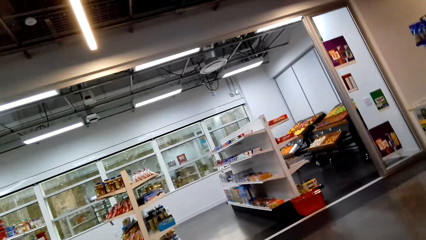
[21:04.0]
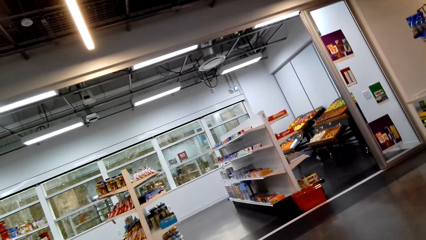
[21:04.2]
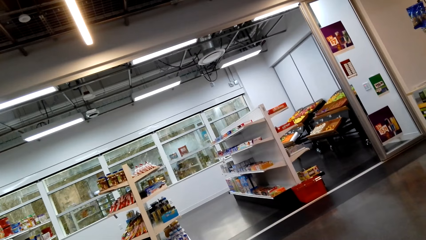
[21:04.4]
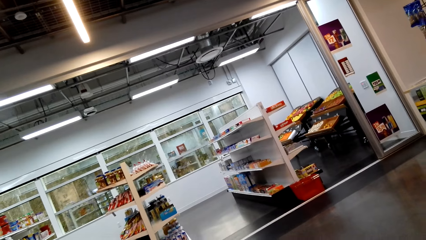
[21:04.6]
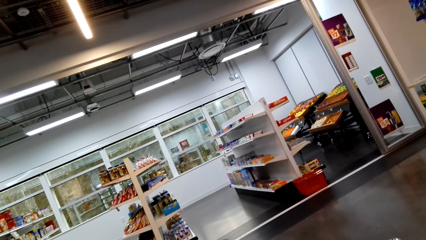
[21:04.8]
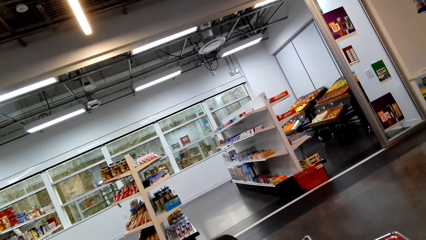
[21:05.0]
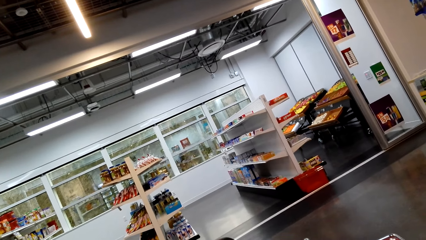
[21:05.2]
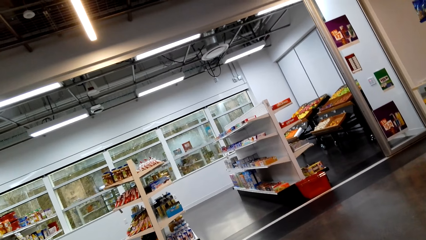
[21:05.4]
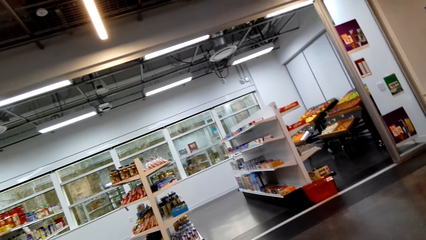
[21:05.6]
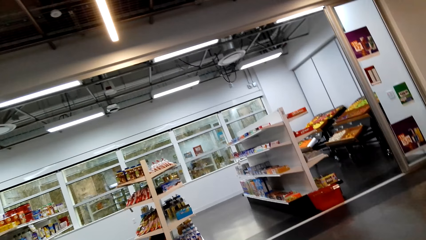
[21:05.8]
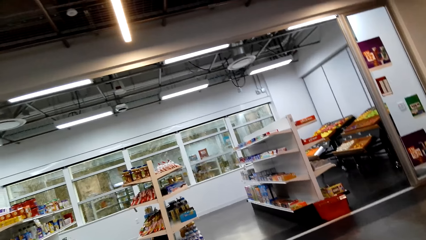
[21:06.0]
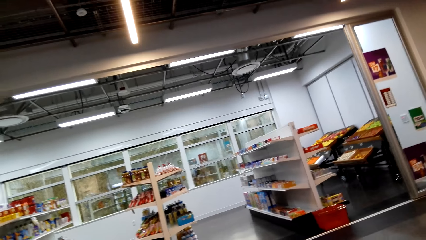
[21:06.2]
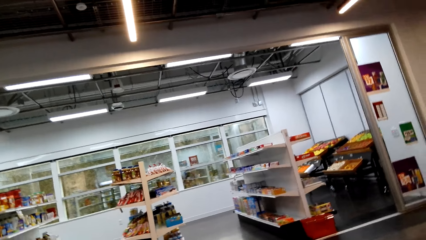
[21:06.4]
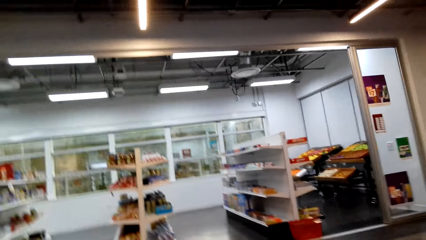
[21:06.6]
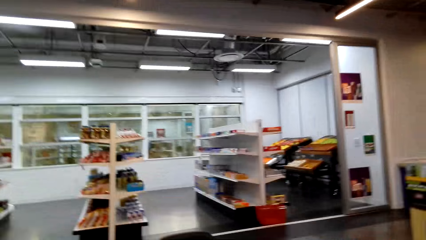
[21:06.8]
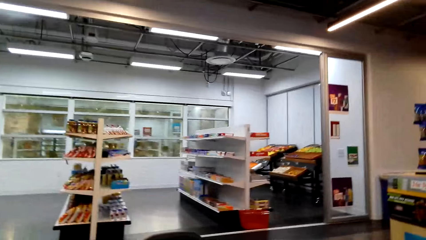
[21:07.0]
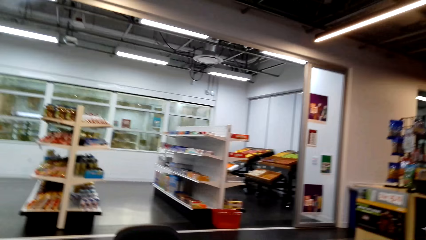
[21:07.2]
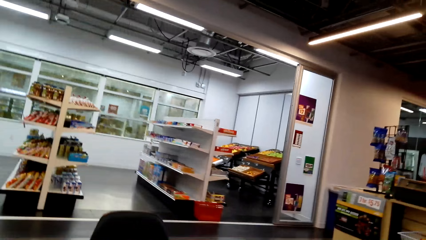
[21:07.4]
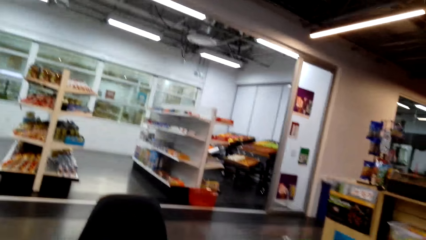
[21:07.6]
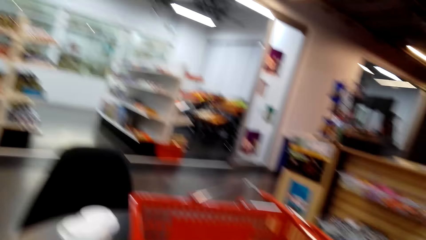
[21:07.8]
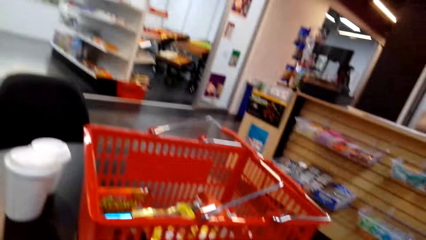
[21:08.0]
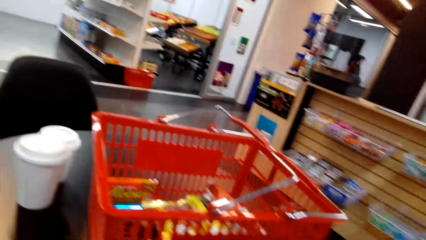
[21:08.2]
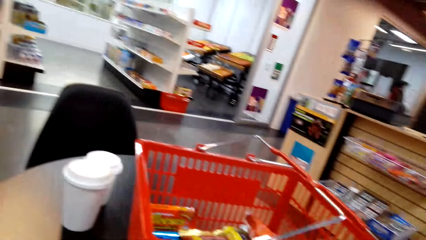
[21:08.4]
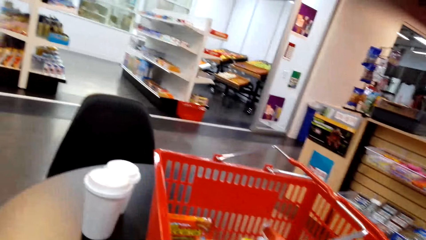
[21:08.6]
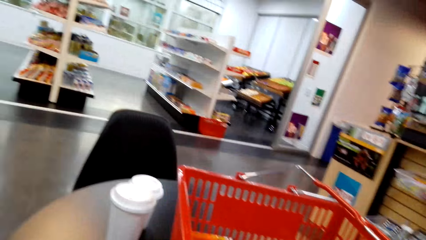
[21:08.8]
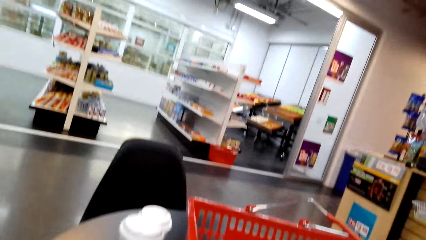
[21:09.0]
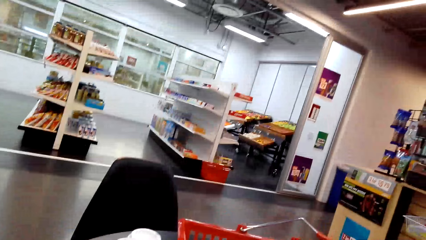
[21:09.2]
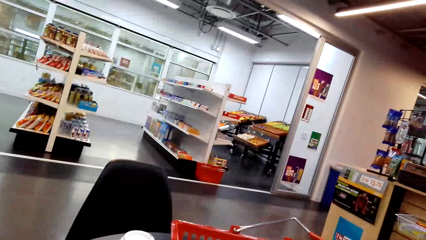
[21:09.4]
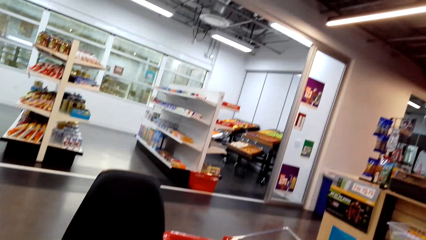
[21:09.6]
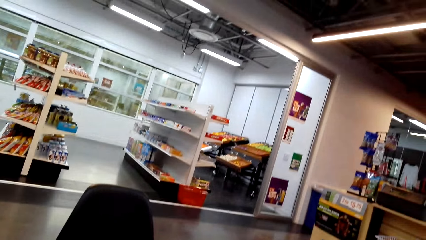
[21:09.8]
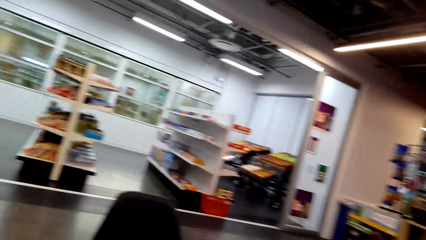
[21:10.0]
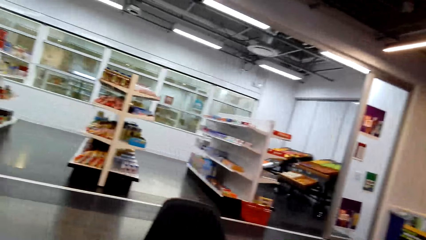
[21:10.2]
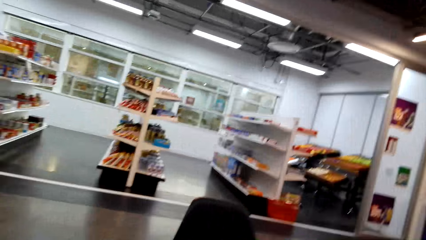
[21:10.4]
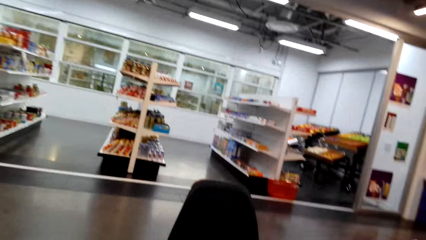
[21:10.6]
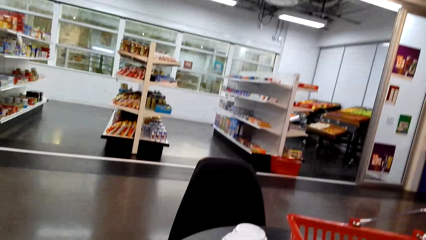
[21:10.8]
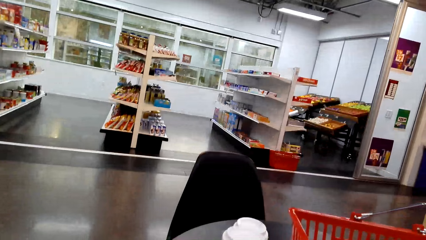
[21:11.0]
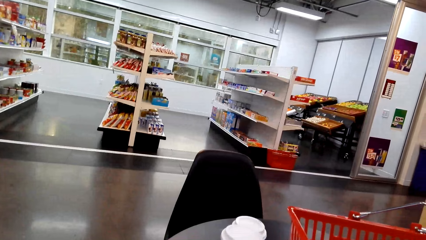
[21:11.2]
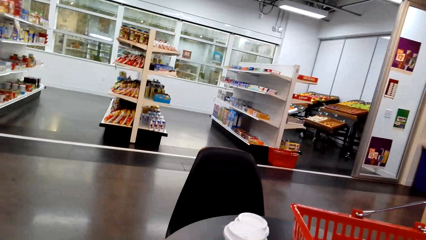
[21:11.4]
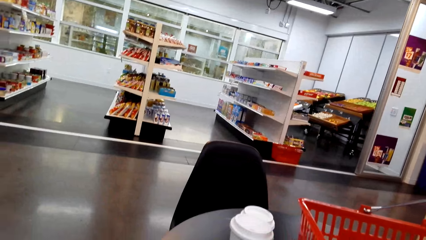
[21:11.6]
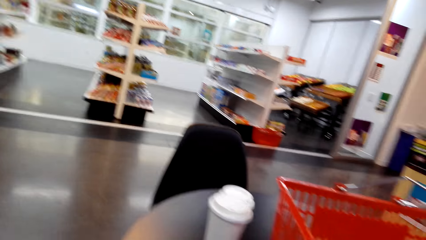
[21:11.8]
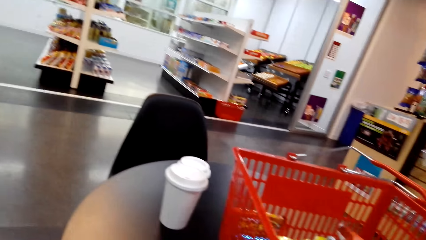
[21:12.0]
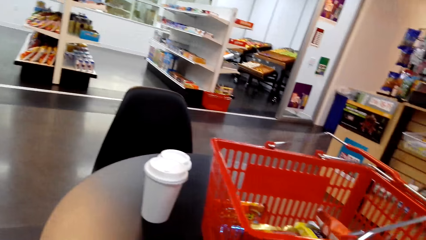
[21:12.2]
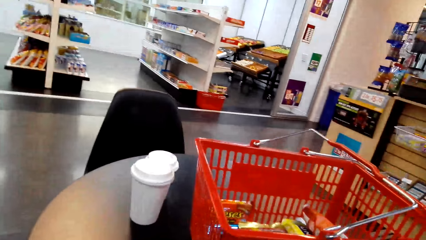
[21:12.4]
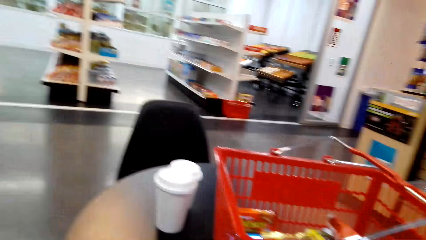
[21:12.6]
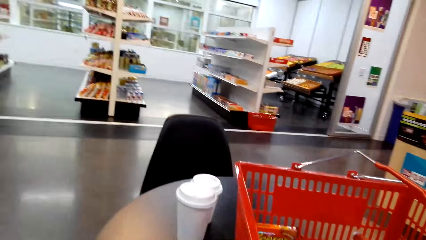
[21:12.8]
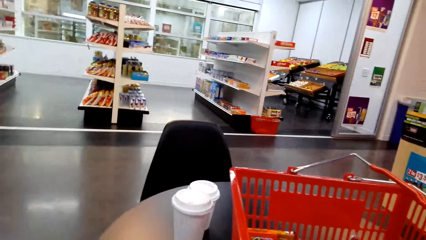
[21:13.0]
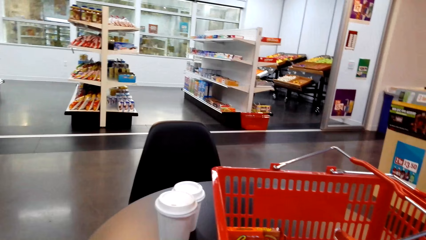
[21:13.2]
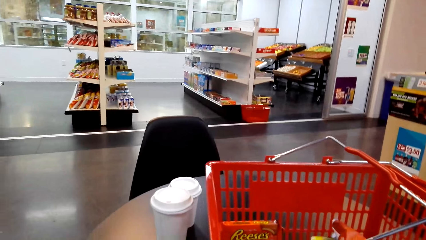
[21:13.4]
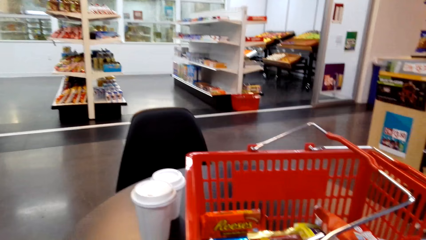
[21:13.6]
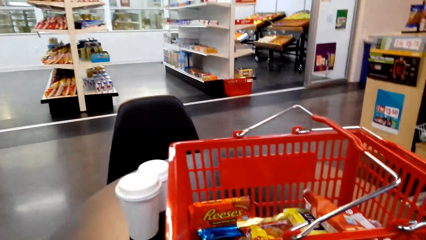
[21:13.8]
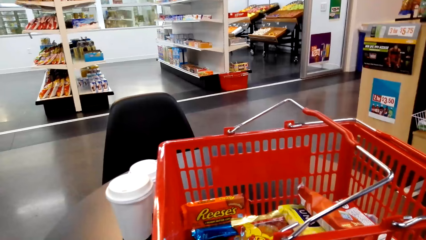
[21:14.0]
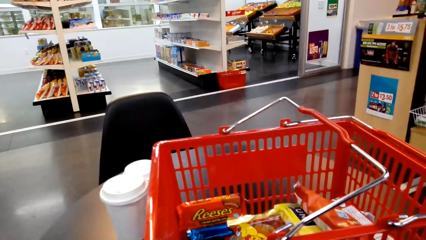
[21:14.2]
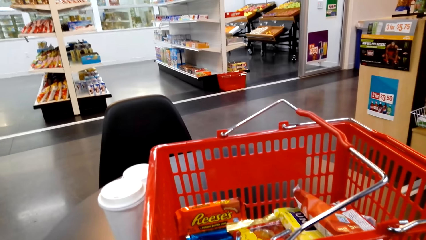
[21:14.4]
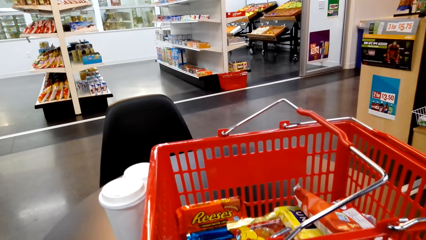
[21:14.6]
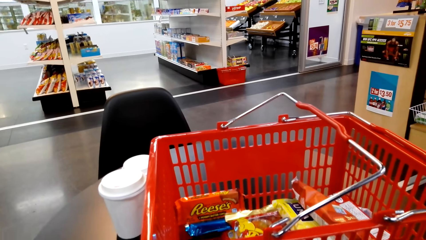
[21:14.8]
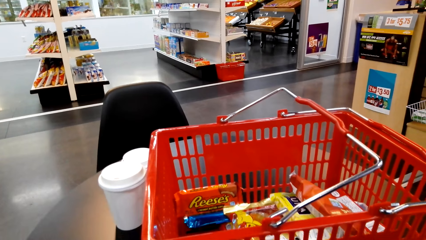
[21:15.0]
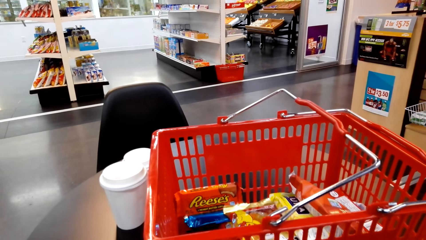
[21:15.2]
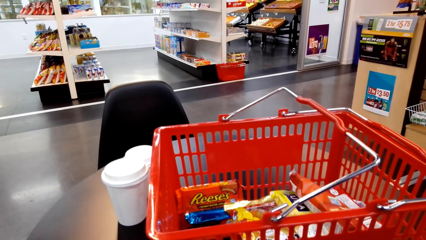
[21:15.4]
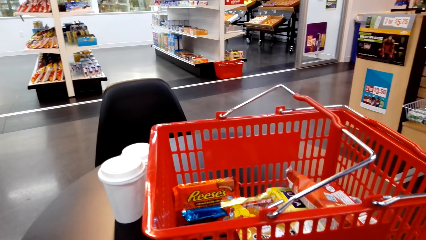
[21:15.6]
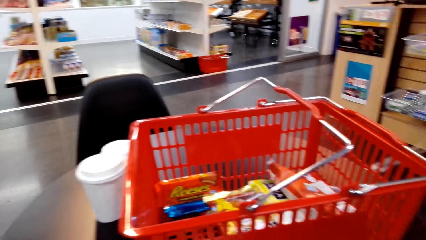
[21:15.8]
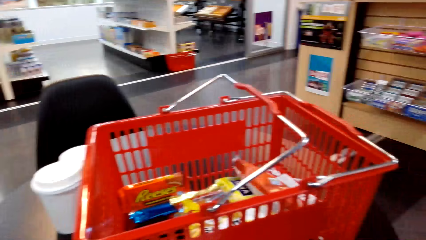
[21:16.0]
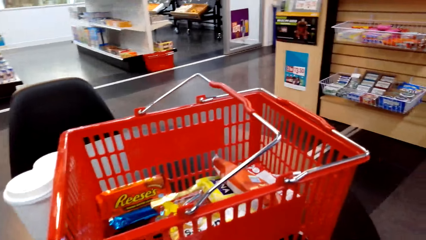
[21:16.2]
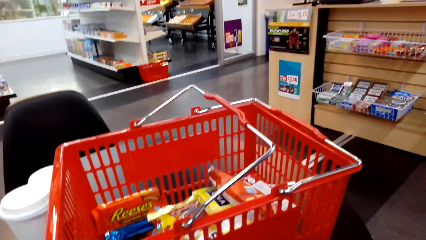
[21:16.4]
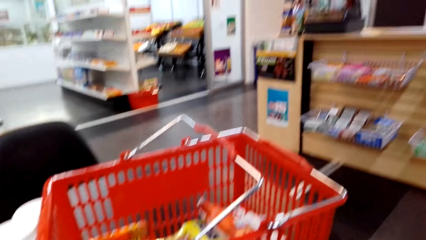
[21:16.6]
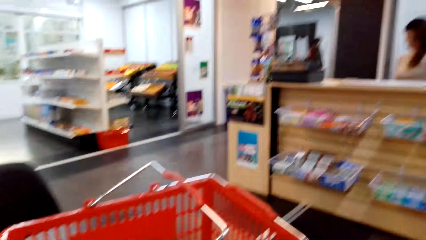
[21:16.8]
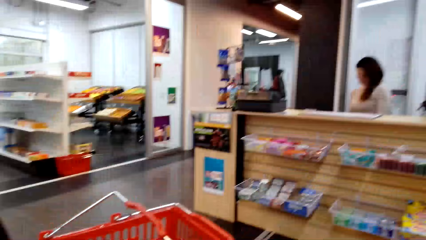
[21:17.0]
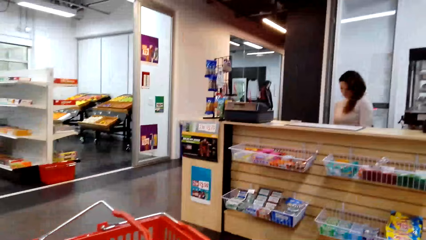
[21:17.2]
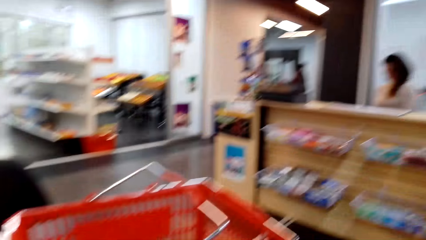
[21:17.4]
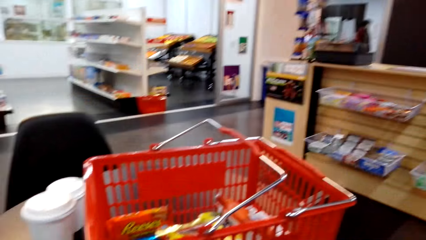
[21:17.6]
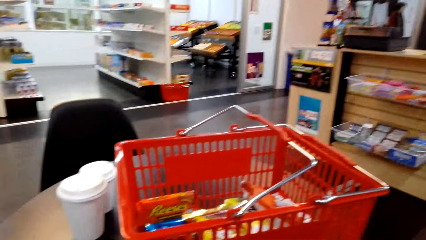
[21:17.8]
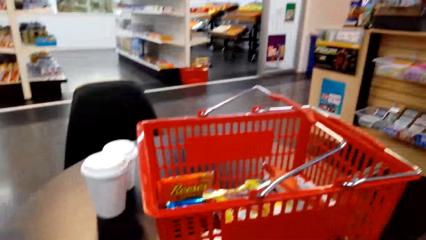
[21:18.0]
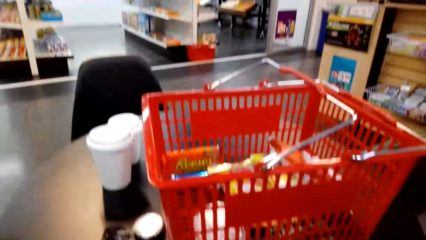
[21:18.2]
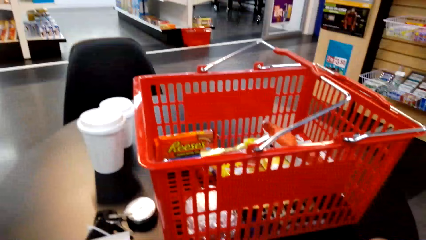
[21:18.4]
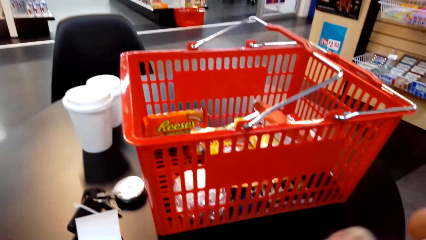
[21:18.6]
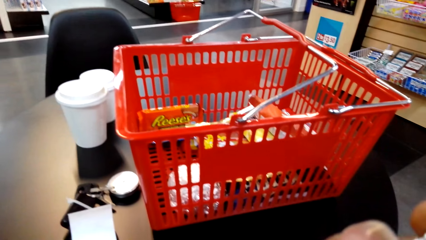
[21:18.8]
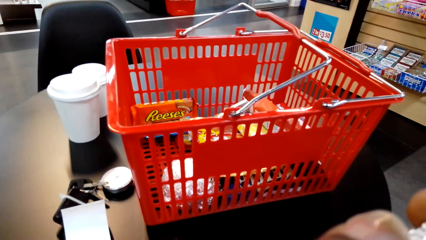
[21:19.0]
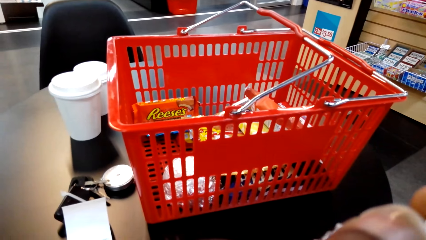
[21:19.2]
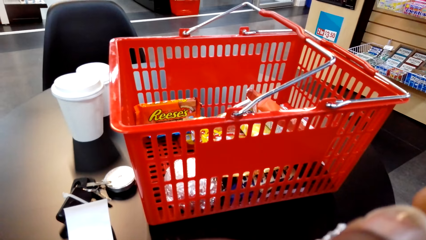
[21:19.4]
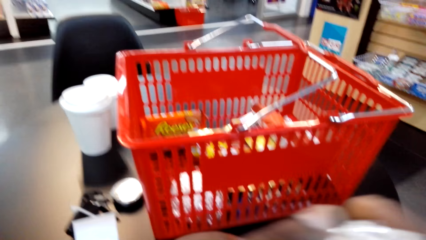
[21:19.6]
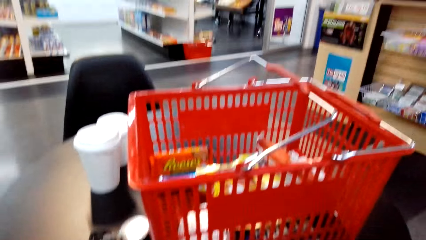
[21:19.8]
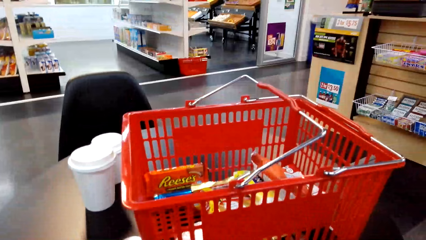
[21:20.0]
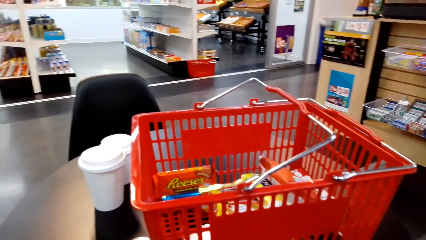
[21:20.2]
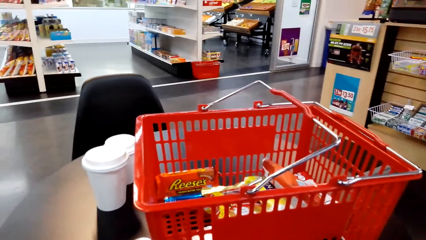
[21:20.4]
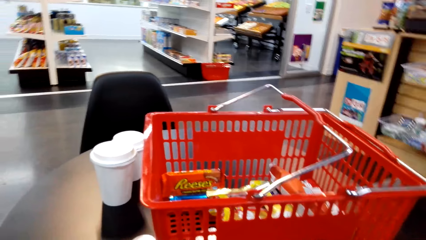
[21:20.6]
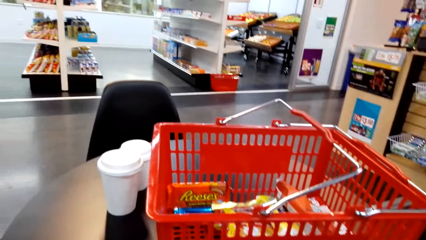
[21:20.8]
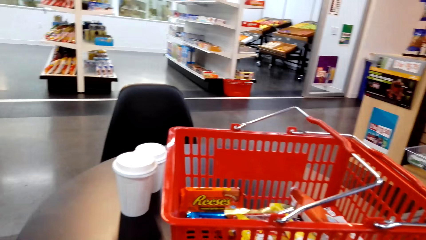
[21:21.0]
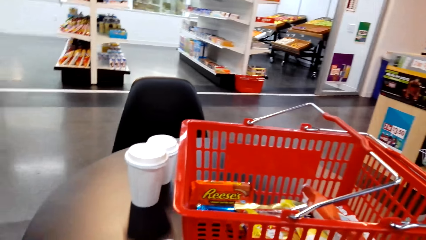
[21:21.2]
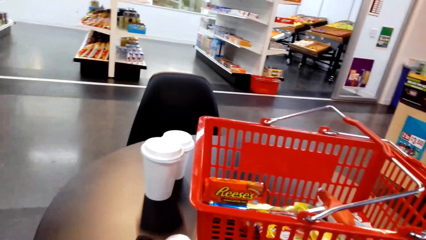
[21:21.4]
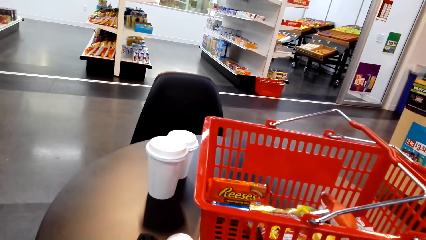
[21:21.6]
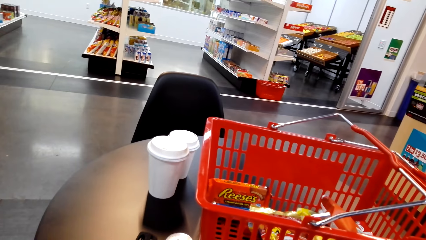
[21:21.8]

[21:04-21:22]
The camera wearer looks around. They hold something.
